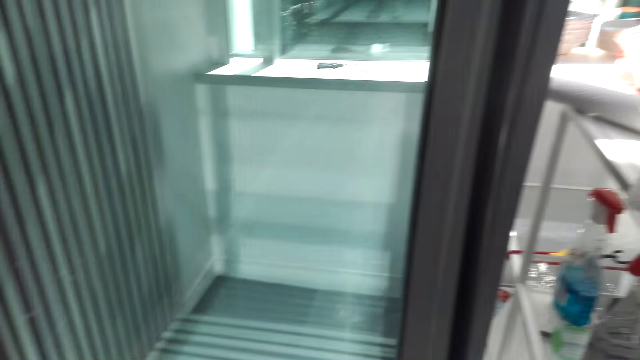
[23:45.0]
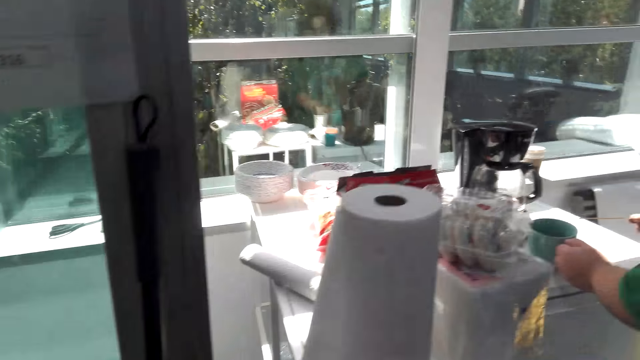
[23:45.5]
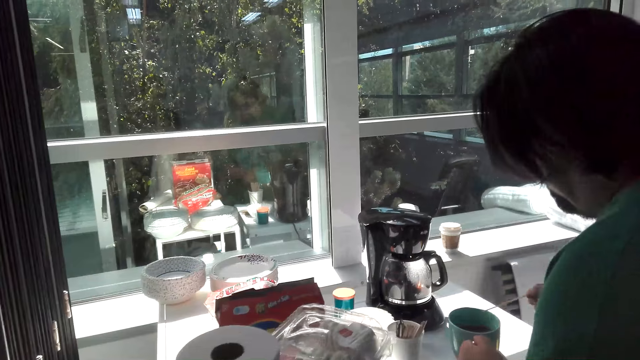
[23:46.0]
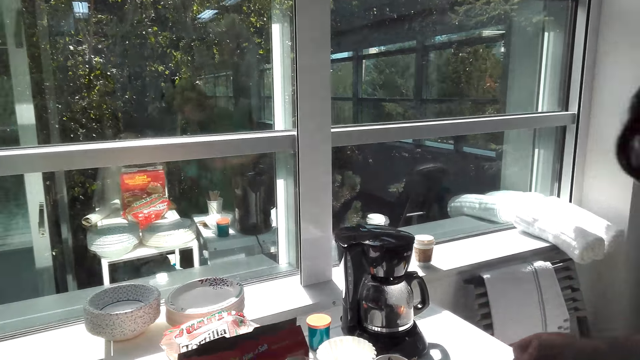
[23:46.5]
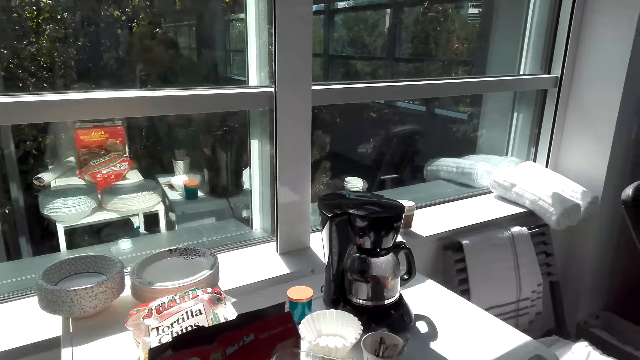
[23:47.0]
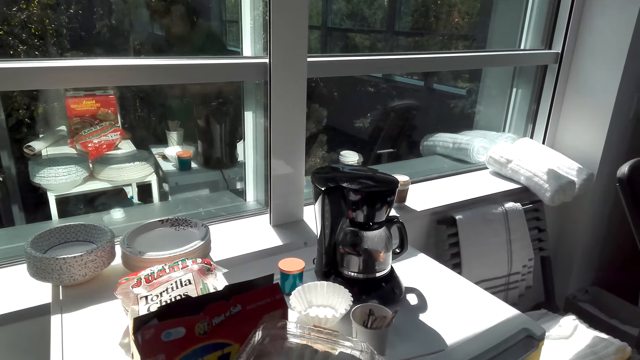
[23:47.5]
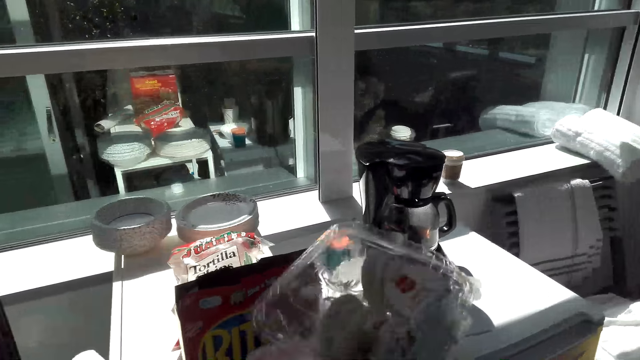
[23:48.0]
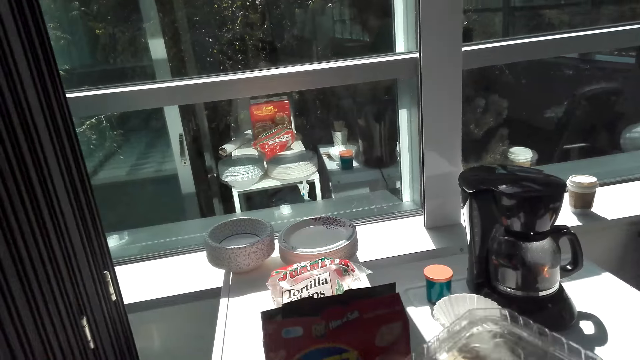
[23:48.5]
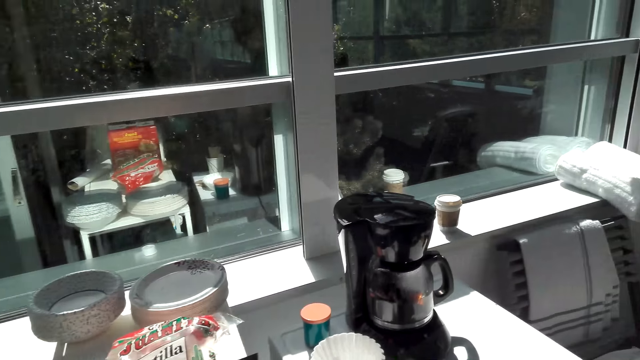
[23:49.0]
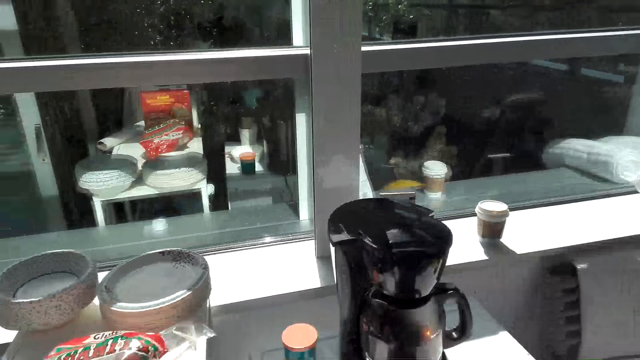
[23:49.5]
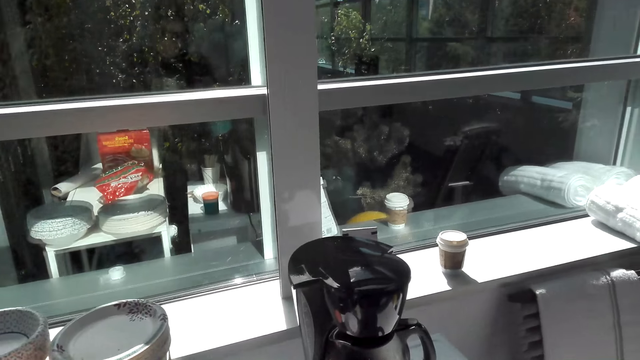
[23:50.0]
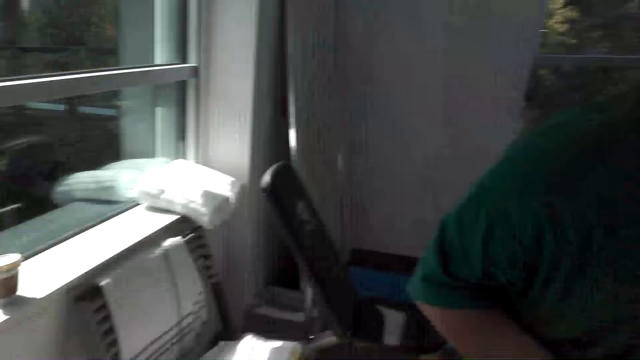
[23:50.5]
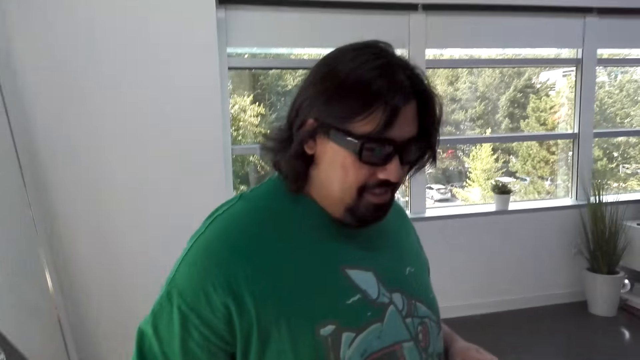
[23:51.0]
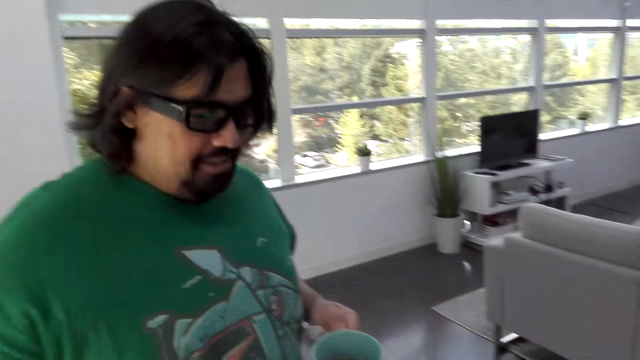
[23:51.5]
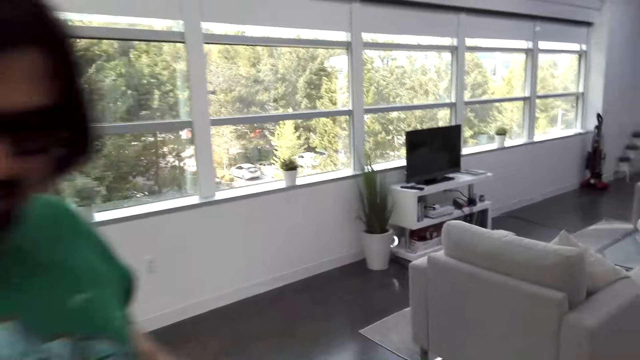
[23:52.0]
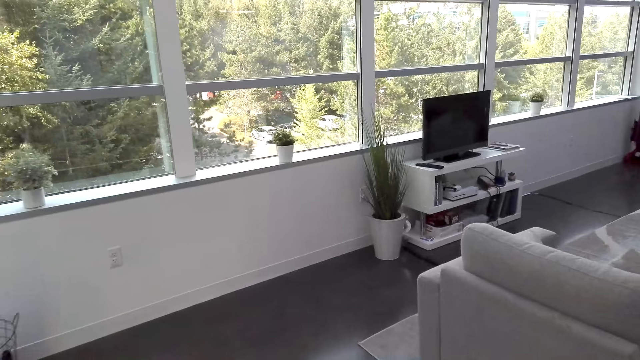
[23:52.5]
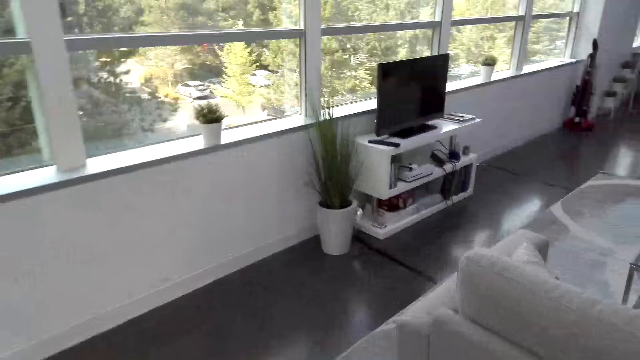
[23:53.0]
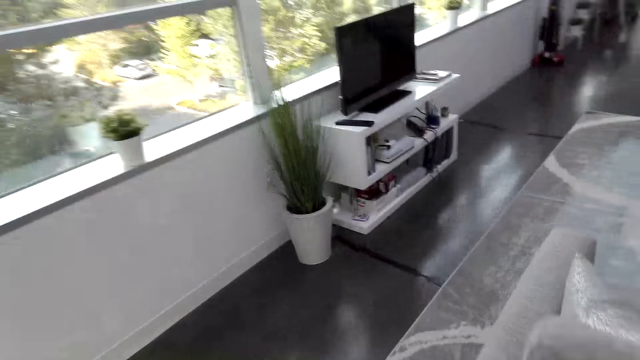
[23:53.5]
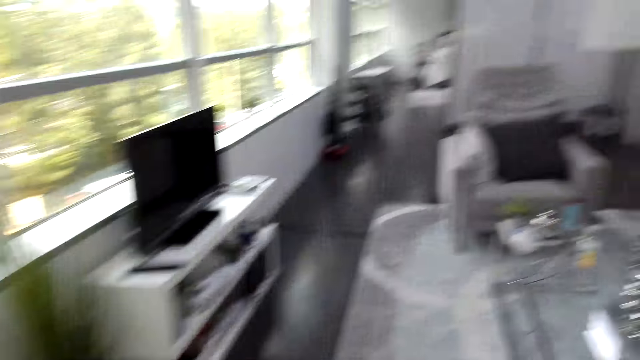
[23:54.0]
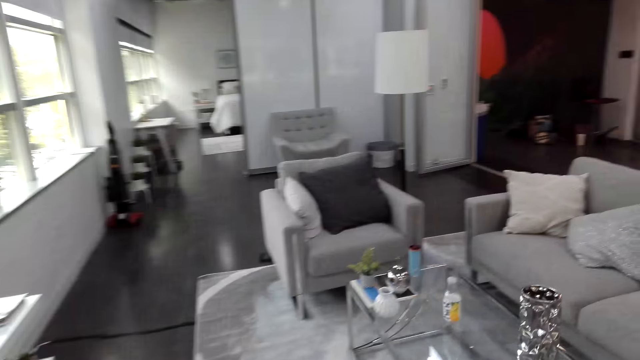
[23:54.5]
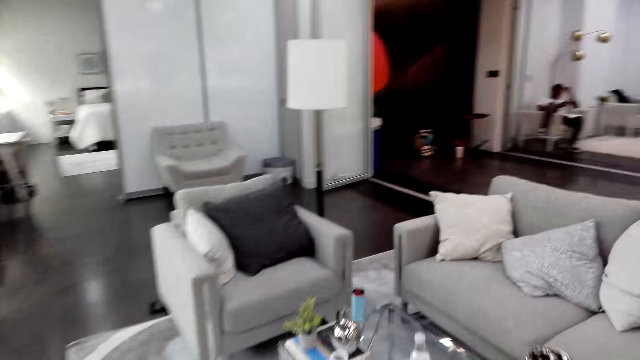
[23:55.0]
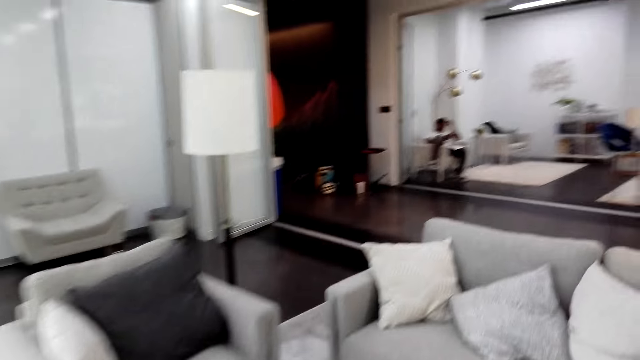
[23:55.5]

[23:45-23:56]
A man picks up a cup of coffee. The man talks. The camera wearer talks and takes cookies. They walk.

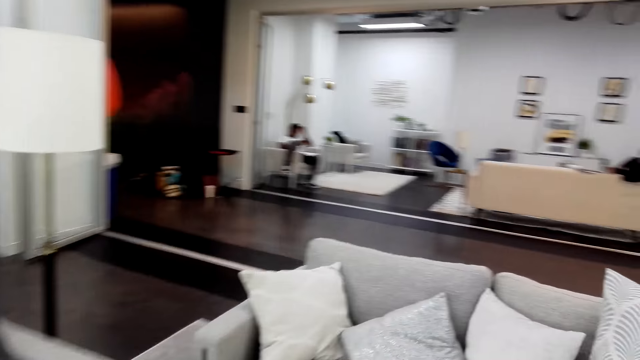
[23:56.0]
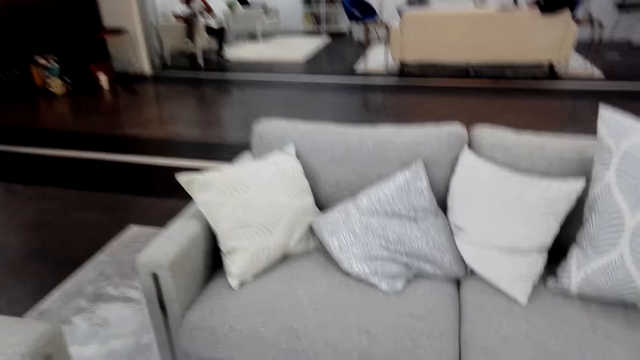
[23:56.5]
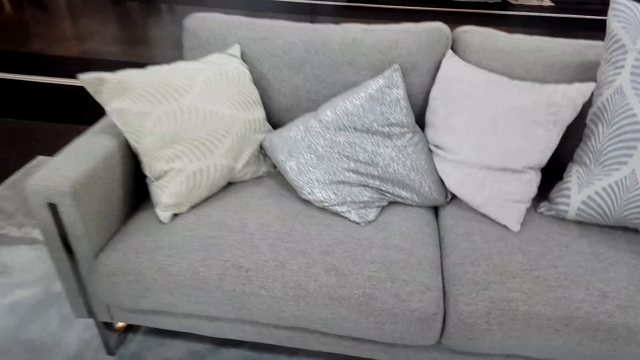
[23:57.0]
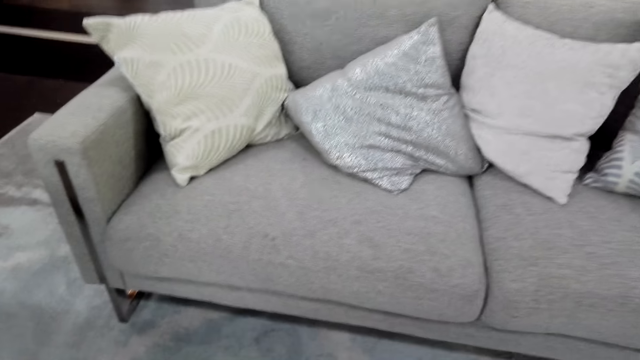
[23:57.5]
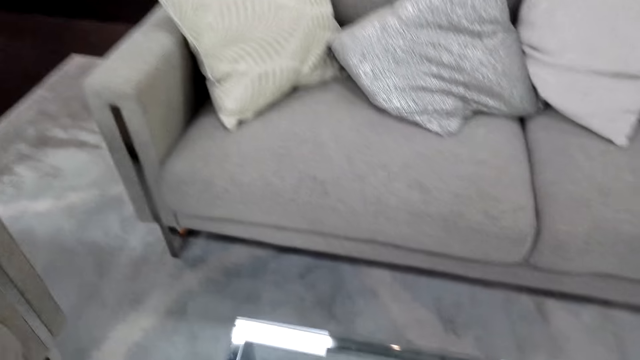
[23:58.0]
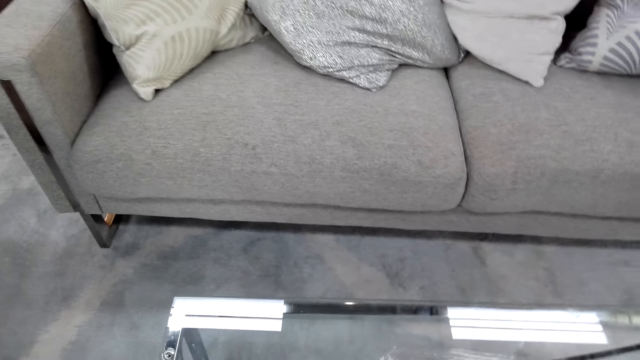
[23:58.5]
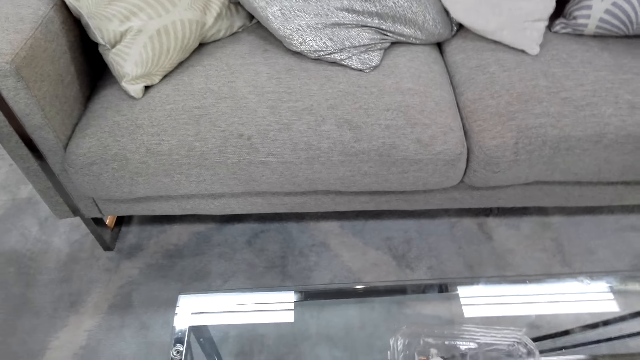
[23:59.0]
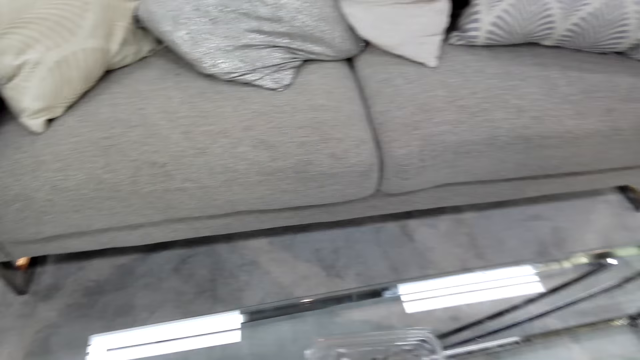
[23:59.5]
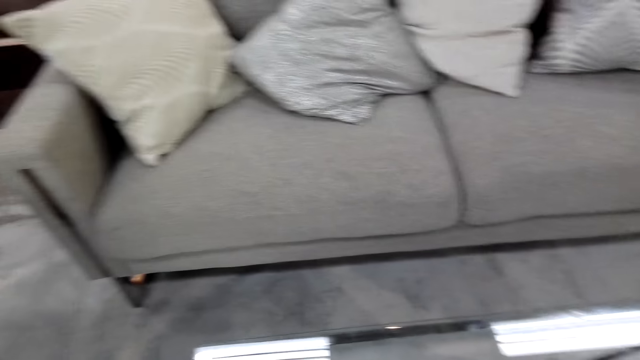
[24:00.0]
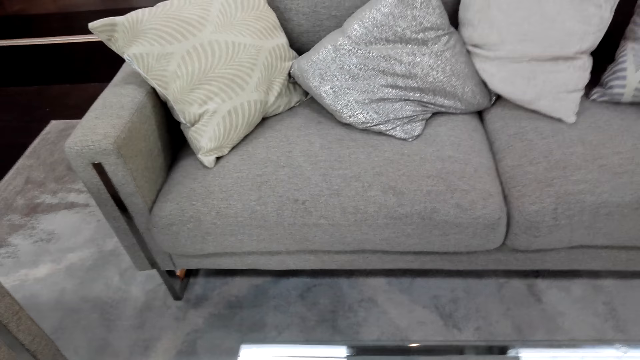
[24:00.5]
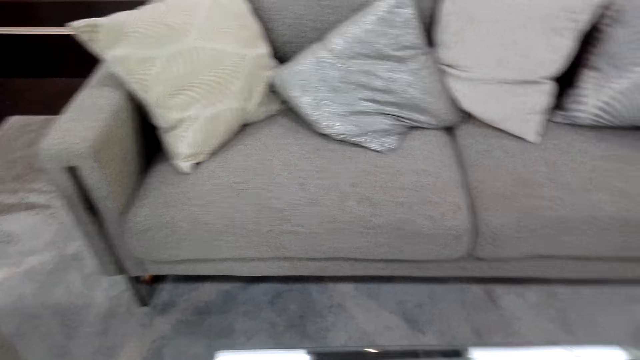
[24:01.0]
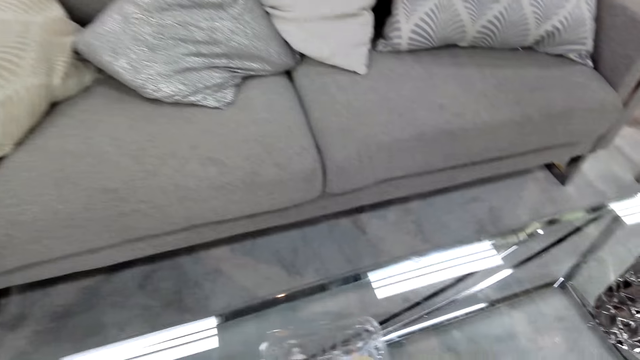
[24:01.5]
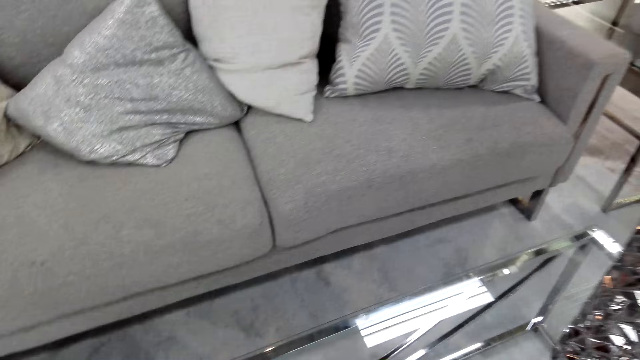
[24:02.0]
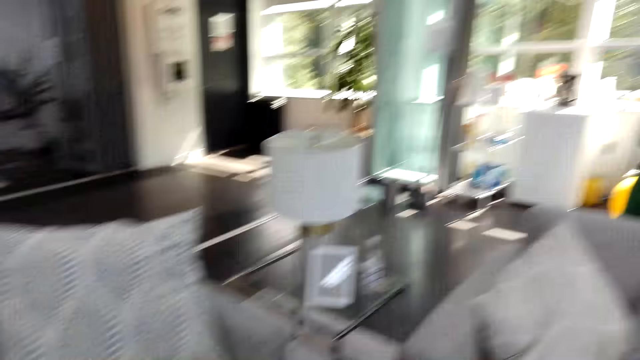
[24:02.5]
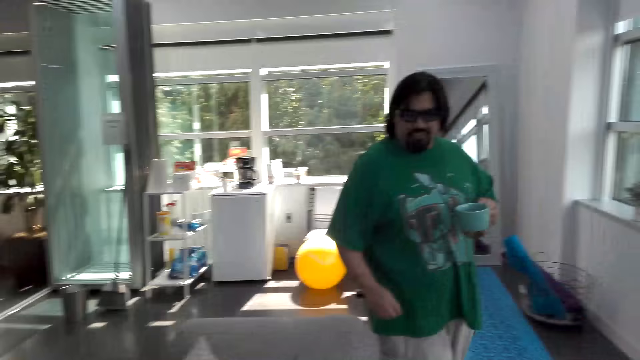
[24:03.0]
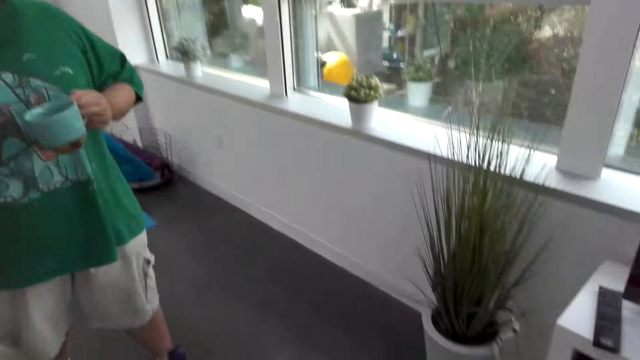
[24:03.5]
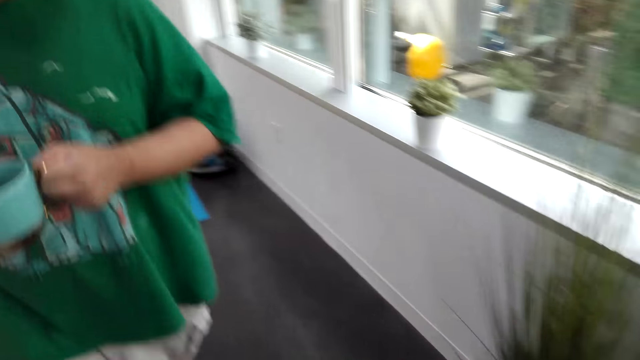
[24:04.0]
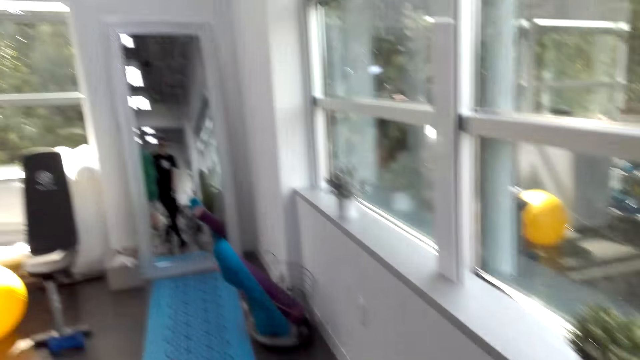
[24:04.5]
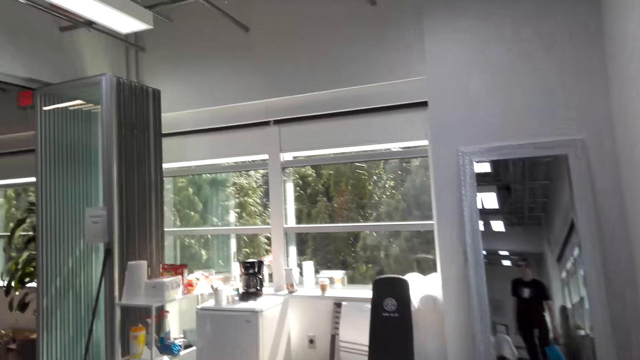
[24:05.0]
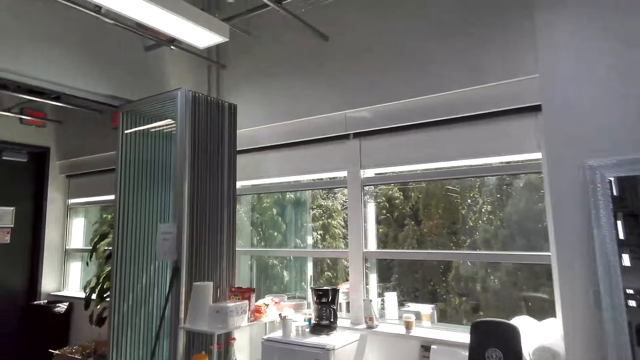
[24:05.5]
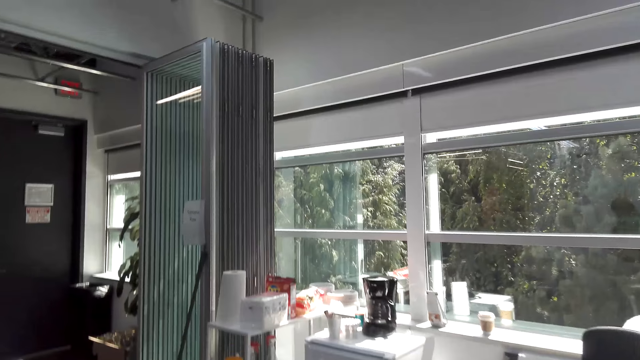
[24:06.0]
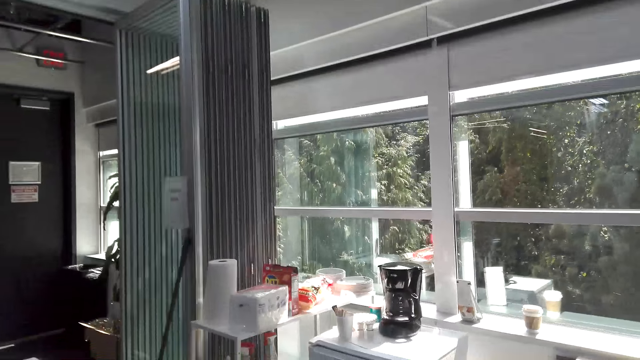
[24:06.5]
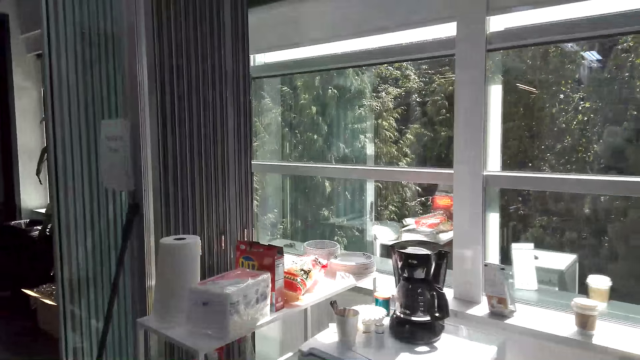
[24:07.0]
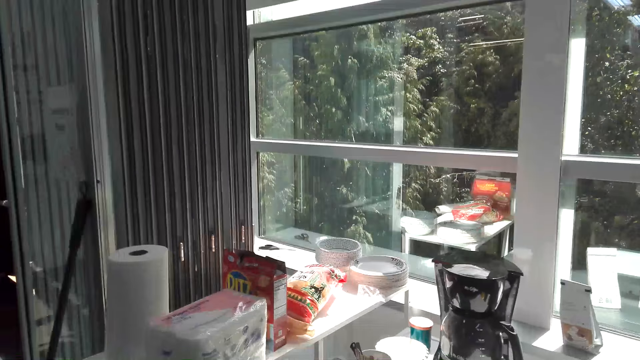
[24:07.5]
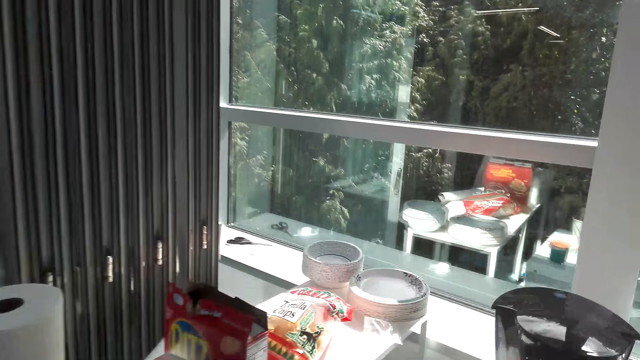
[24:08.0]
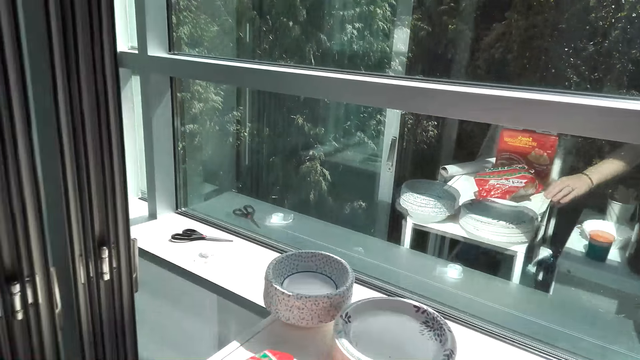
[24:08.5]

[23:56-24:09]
The camera wearer puts the coffee and cookies on the table. They walk. A man walks. The camera wearer talks and walks.
